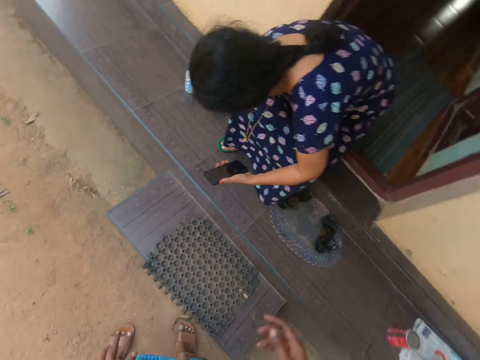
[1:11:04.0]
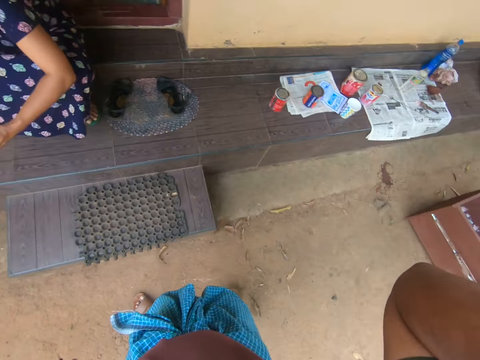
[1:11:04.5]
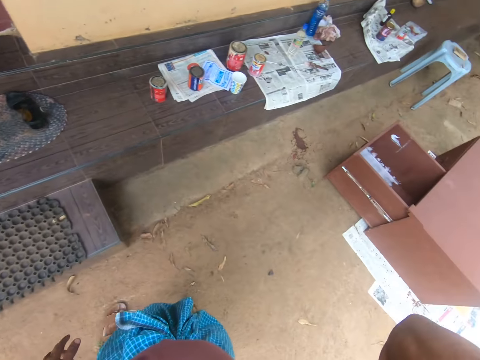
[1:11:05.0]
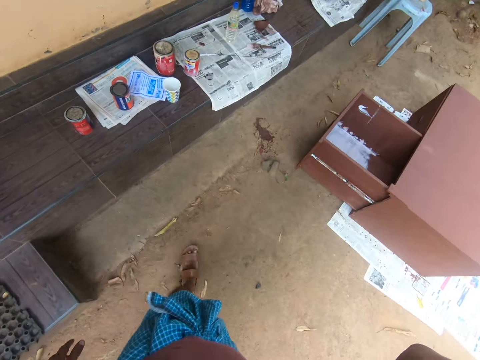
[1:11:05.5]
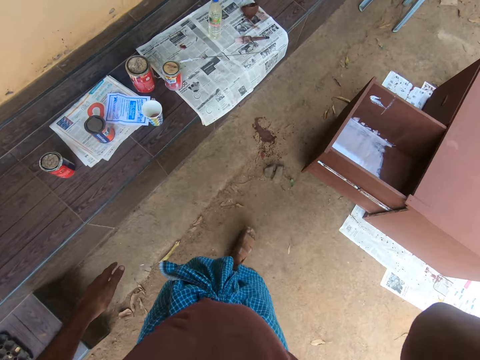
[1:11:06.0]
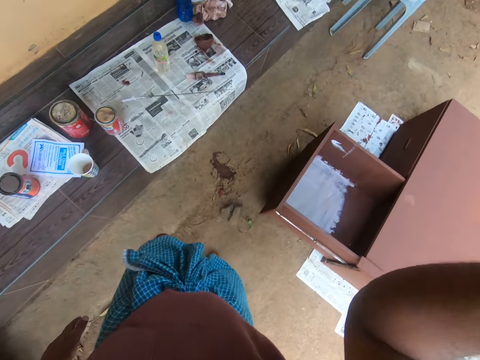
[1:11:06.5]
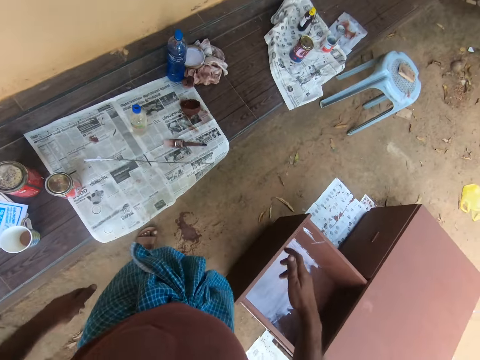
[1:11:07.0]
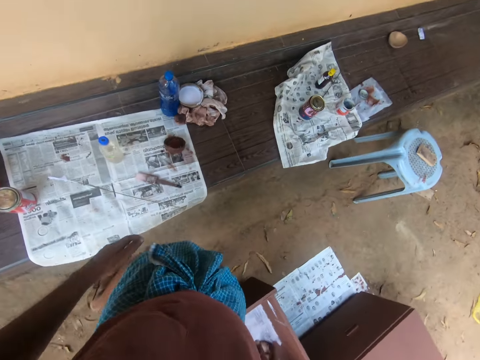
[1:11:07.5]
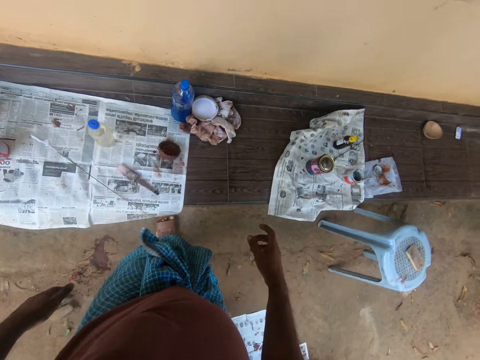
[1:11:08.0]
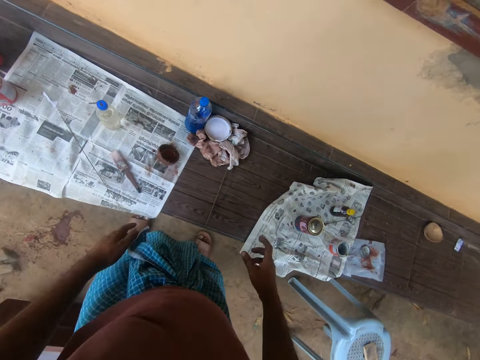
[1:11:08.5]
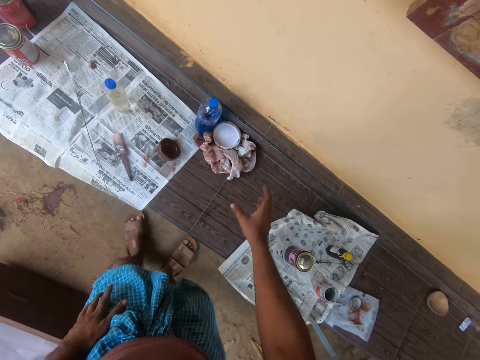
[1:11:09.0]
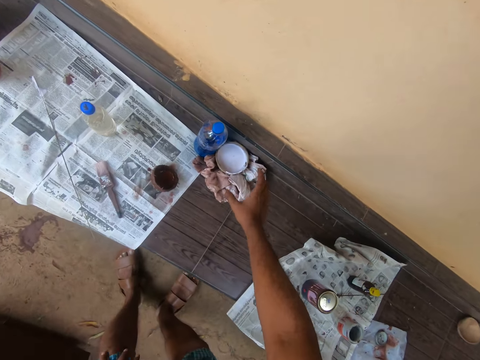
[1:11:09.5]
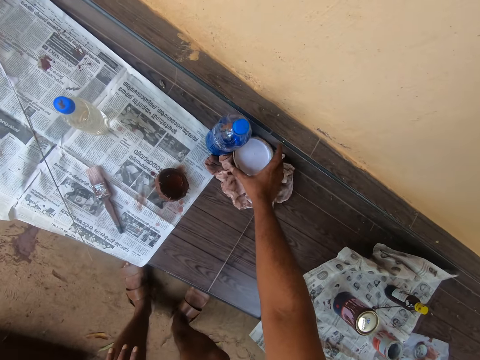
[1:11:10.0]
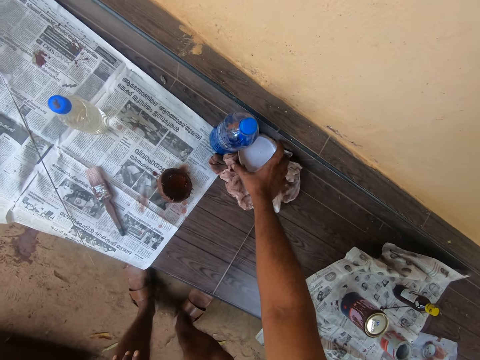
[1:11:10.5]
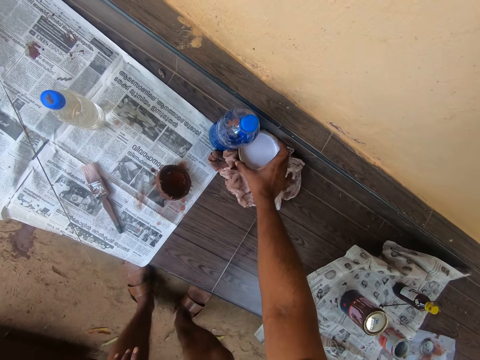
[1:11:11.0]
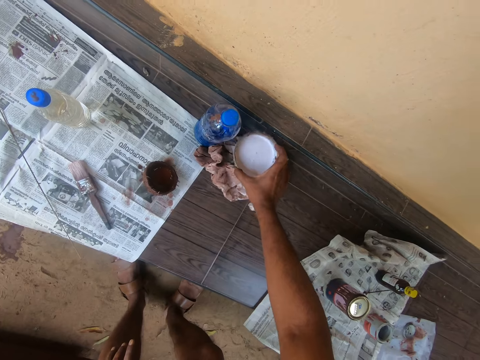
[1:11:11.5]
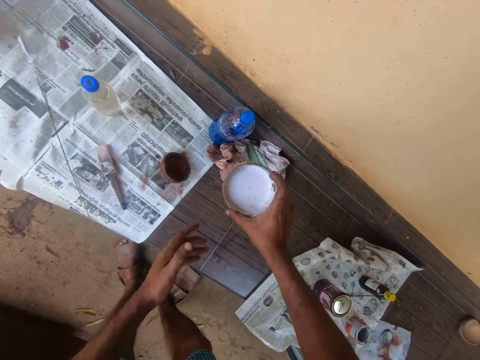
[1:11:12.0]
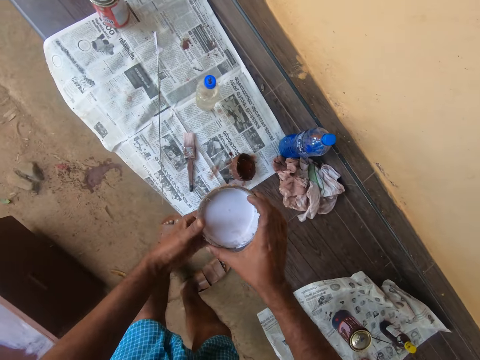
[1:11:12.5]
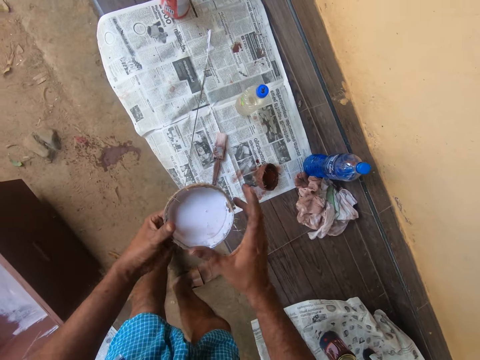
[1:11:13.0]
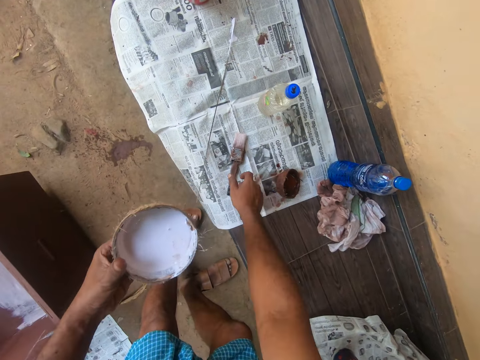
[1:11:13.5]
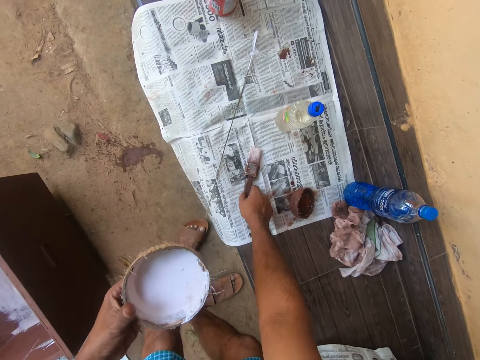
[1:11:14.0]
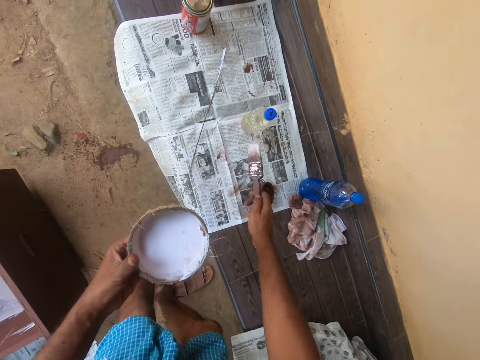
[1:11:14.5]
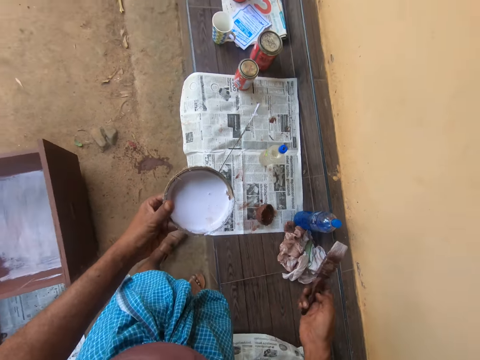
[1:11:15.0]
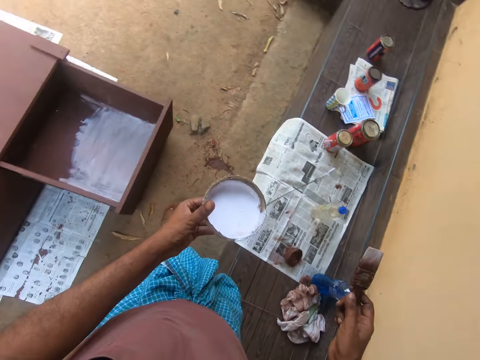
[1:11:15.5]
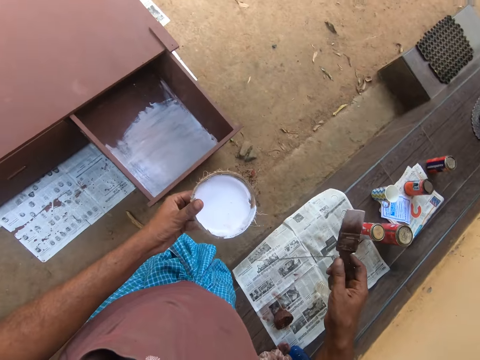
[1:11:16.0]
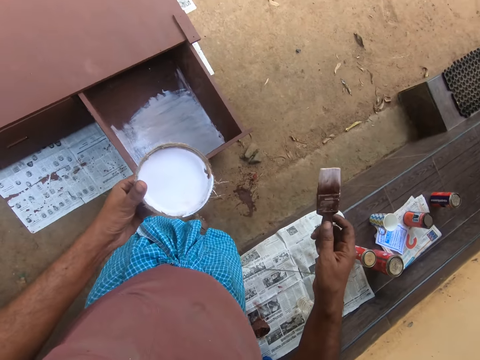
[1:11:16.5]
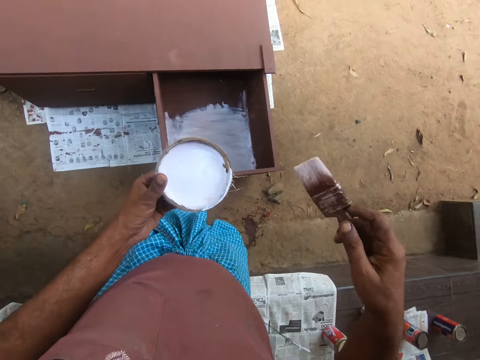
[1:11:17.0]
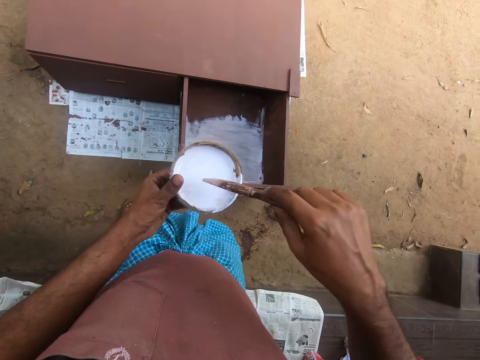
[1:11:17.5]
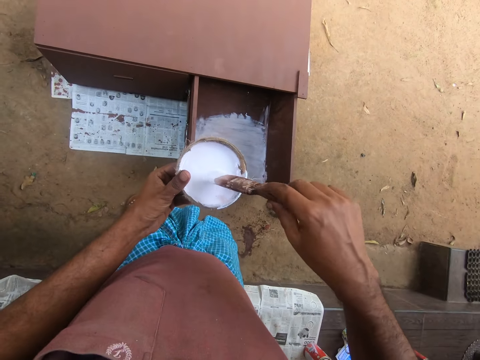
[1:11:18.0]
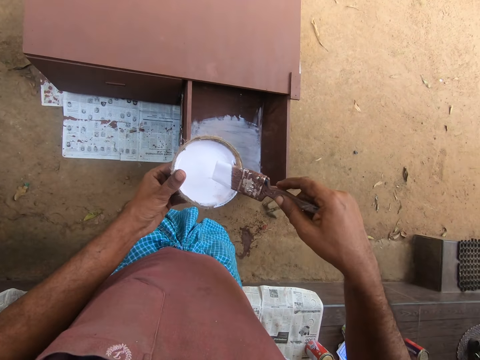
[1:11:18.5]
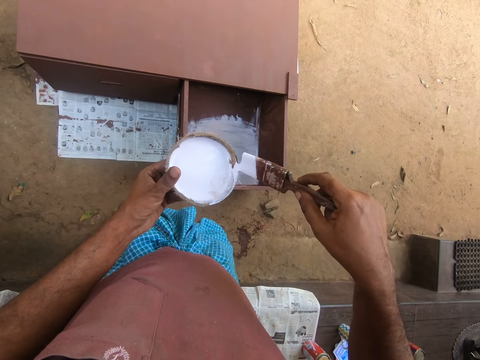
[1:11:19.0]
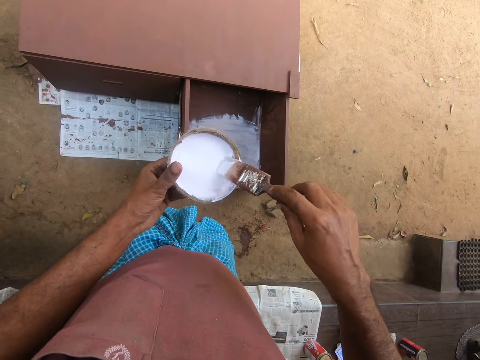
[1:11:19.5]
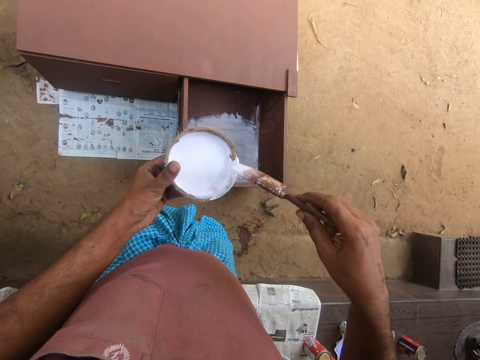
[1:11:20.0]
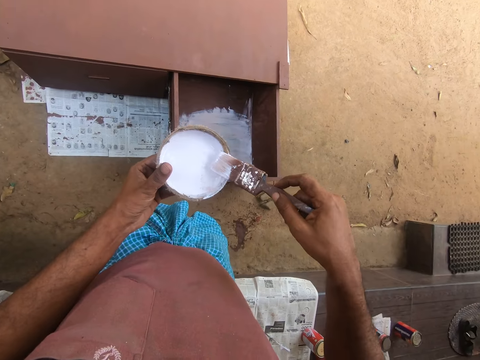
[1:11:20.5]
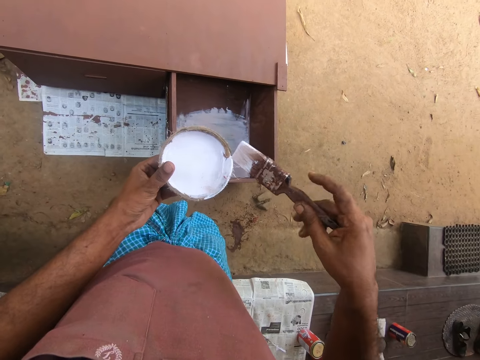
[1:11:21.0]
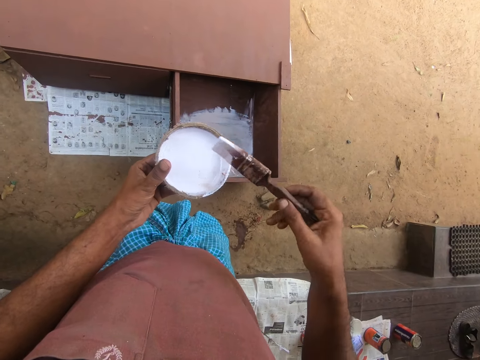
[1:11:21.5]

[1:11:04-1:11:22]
A lady sits down. The camera wearer lifts the hand. They step forward. They walk around the compound. They drop the right hand. They pick up a paint bowl from a bench using the right hand. They switch the paint to the left hand. They pick up a paint brush from a newspaper on the bench using the right hand. They turn towards a drawer cabinet. They dip the paint brush in the paint inside the bowl. They remove excess paint from the paint brush.

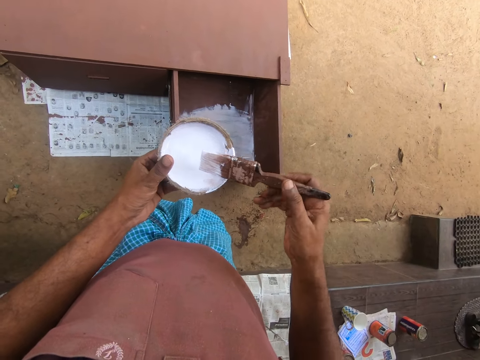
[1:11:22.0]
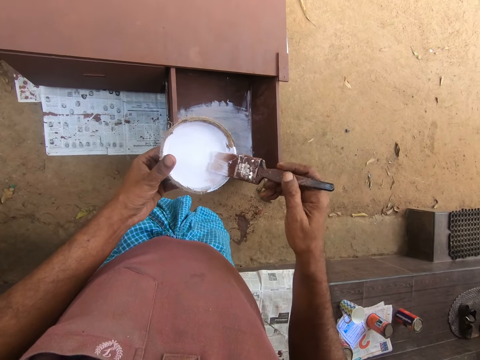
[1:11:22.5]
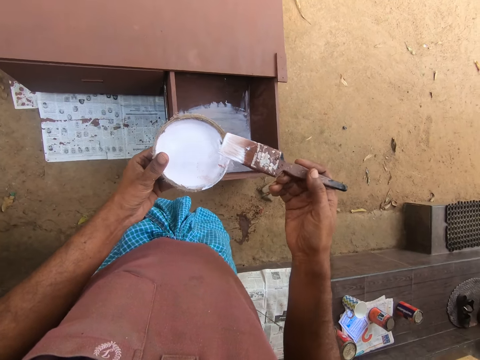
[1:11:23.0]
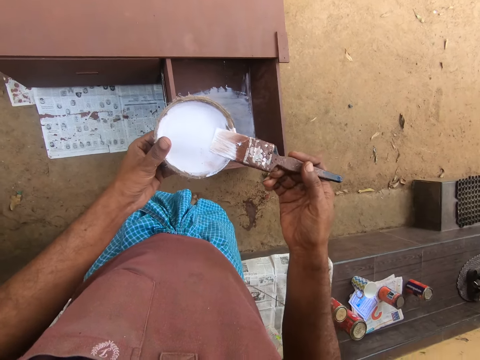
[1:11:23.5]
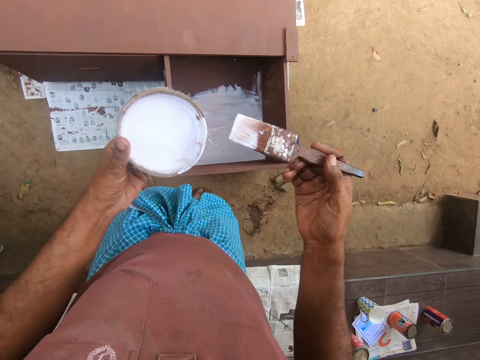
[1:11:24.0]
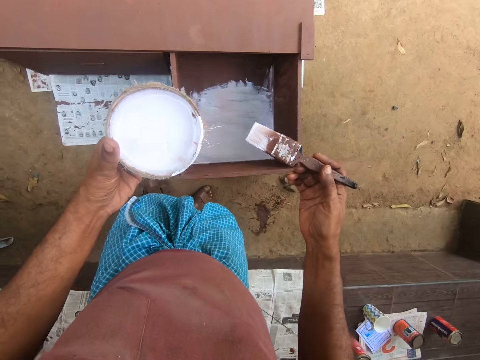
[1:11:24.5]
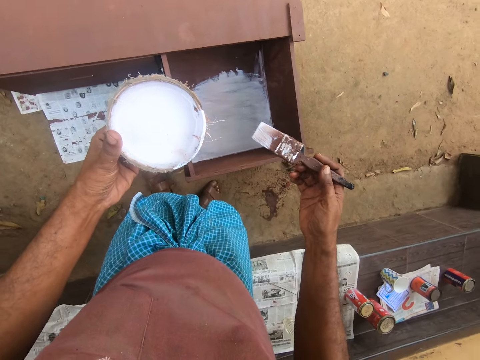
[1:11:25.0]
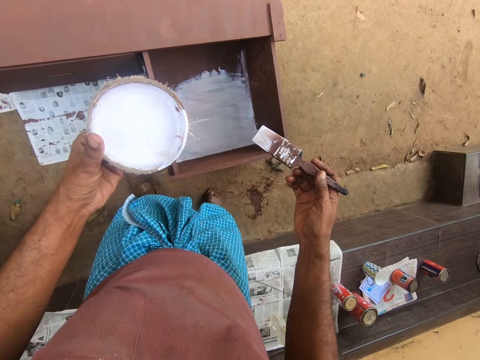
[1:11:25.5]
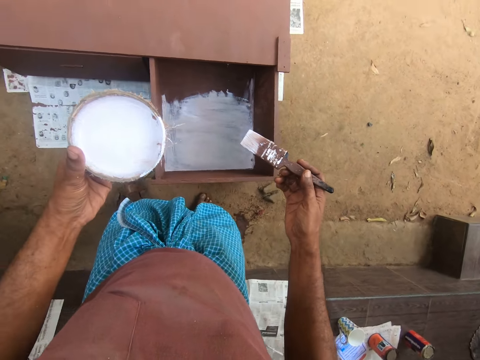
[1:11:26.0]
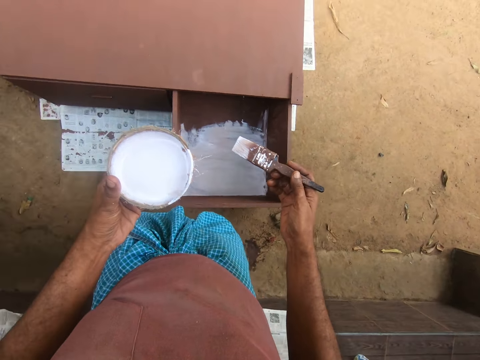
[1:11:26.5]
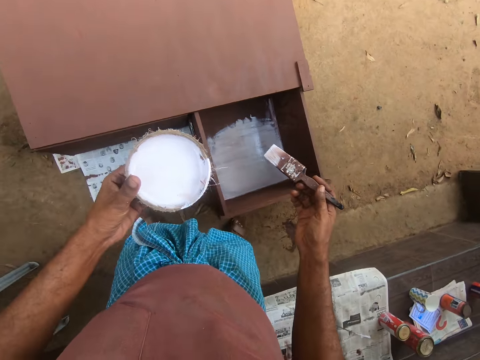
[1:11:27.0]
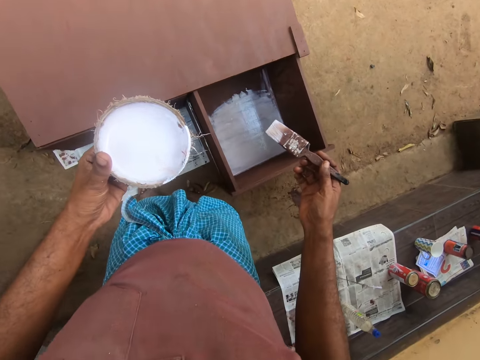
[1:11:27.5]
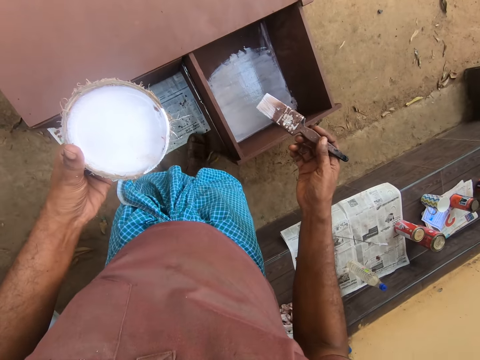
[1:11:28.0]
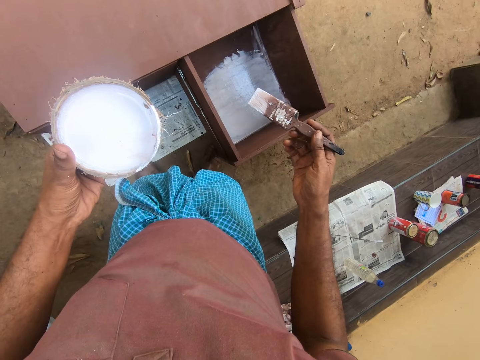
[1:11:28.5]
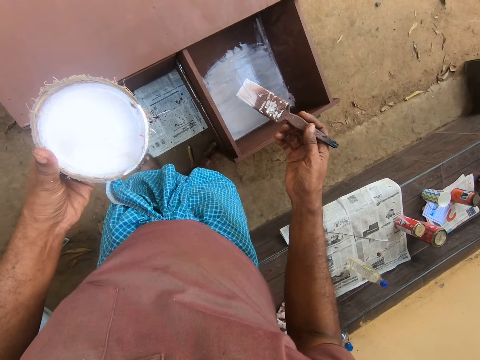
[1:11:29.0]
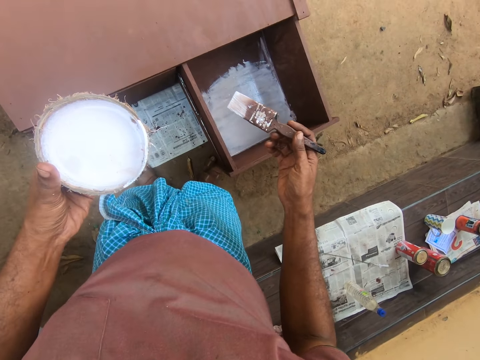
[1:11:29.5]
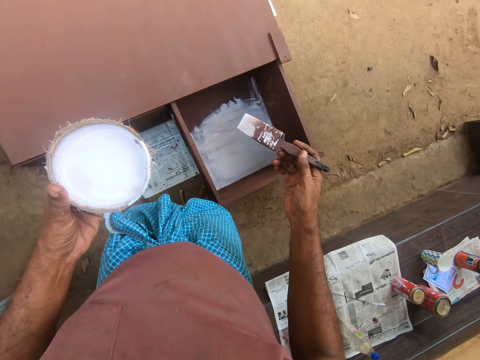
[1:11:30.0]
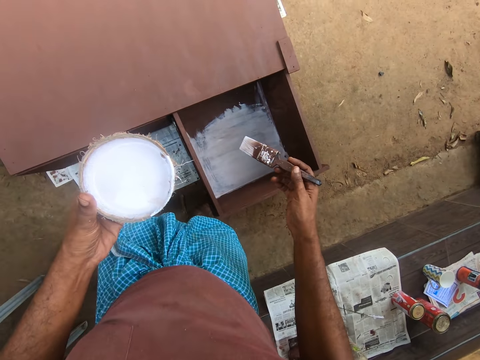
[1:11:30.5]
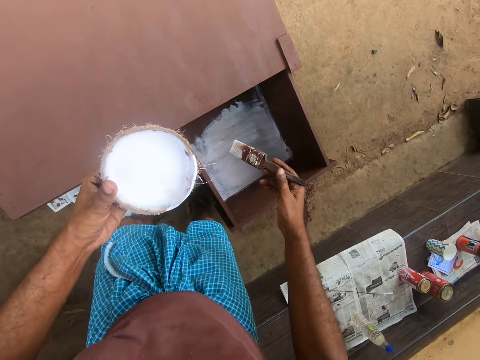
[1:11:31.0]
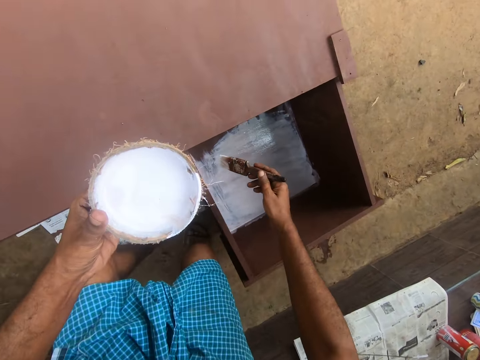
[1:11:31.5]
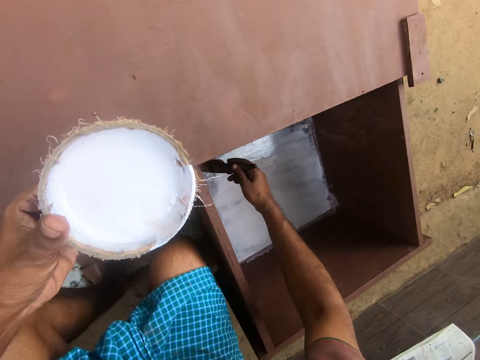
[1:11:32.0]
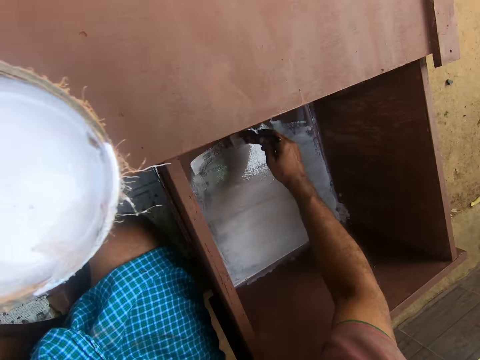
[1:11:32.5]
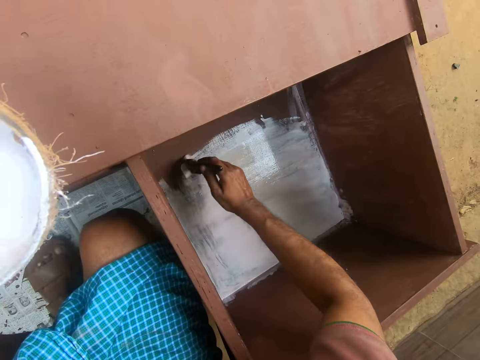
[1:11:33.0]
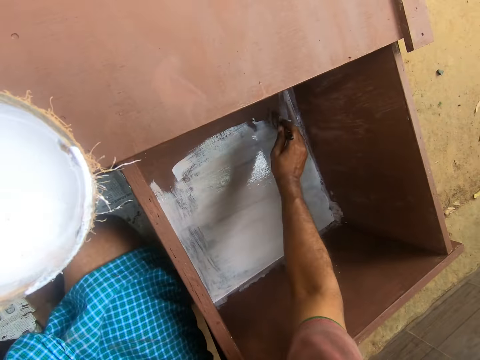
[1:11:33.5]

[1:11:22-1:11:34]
The camera wearer views a drawer. They move a bit around the drawer. They view the drawer. They crouch down. They direct the paint brush towards the drawer. They paint the drawer using the paint brush.
